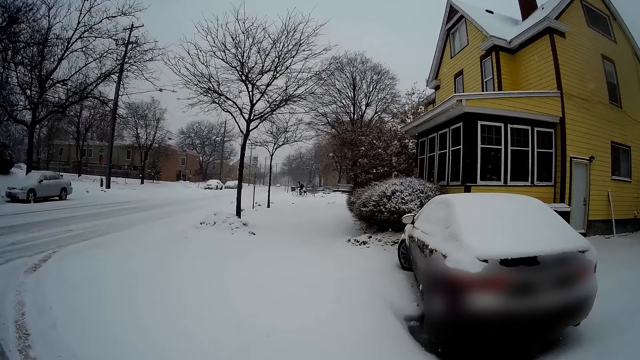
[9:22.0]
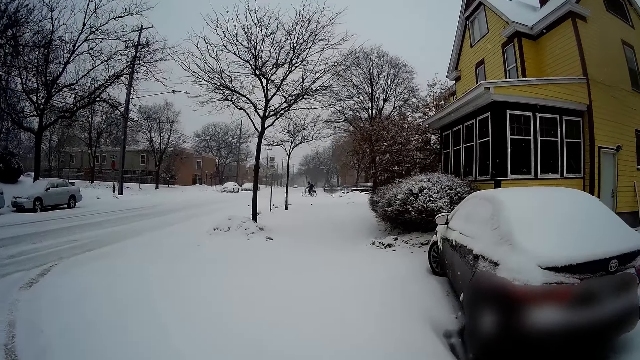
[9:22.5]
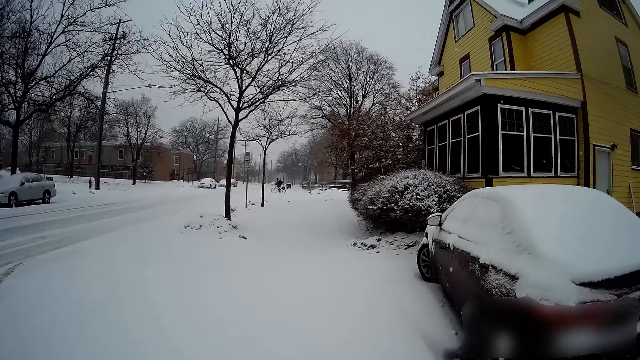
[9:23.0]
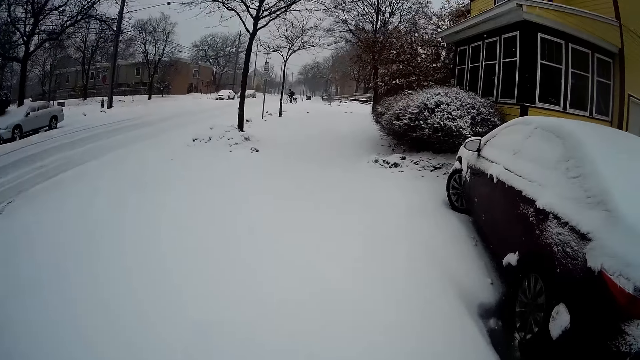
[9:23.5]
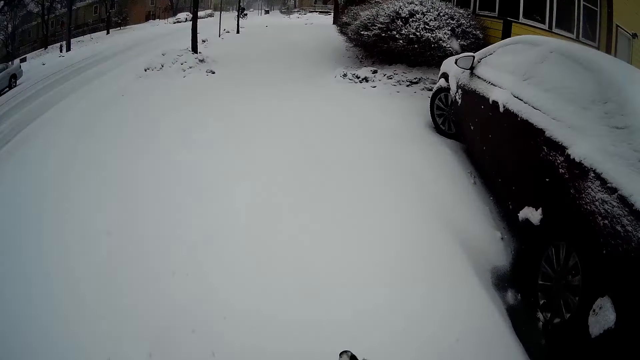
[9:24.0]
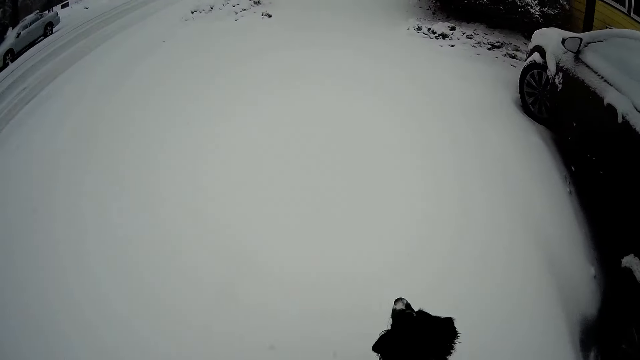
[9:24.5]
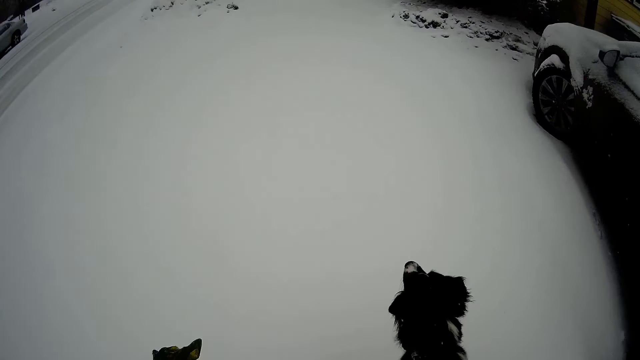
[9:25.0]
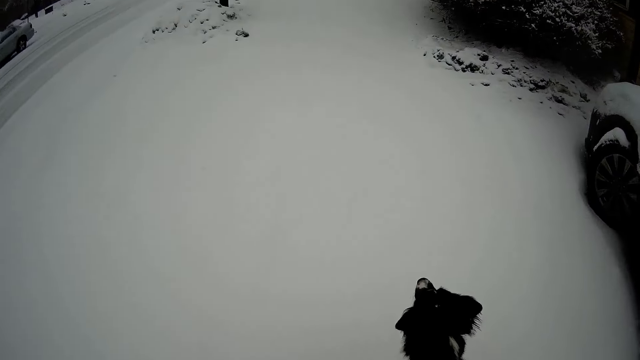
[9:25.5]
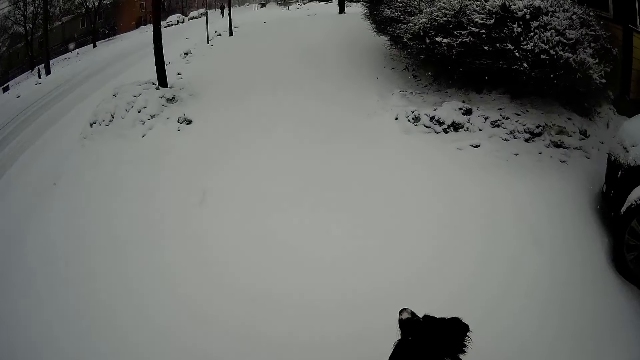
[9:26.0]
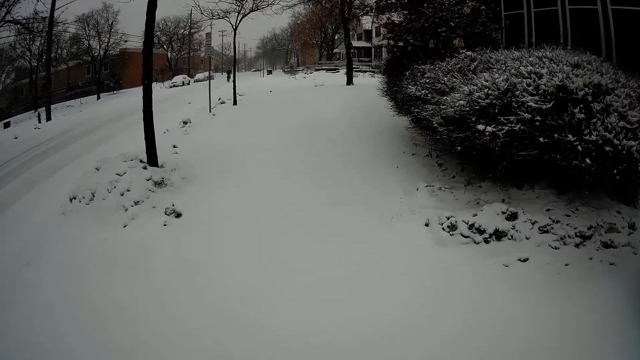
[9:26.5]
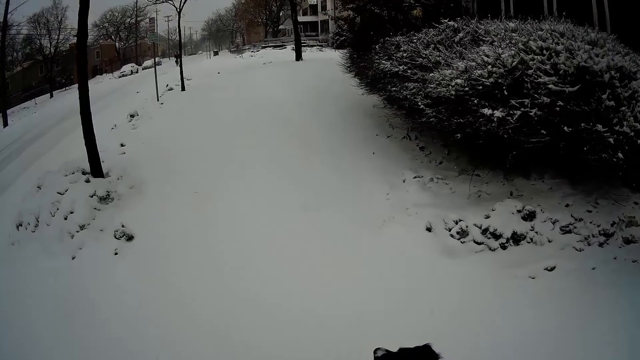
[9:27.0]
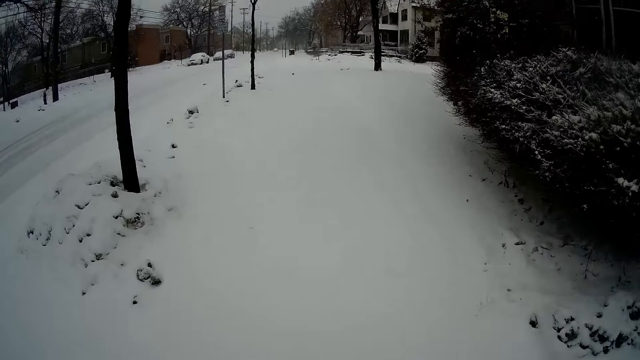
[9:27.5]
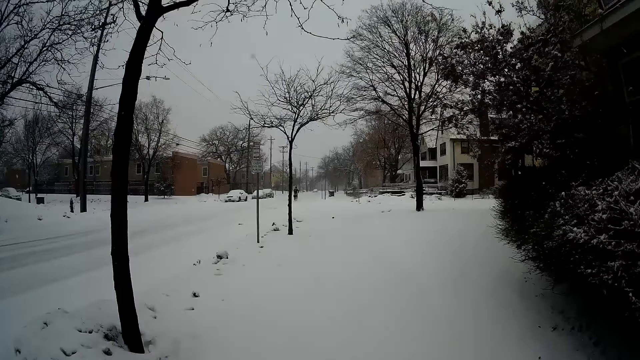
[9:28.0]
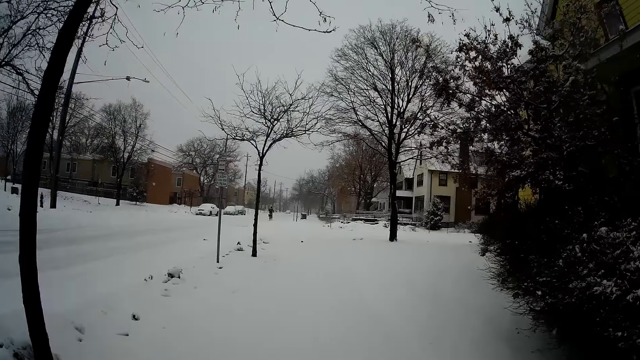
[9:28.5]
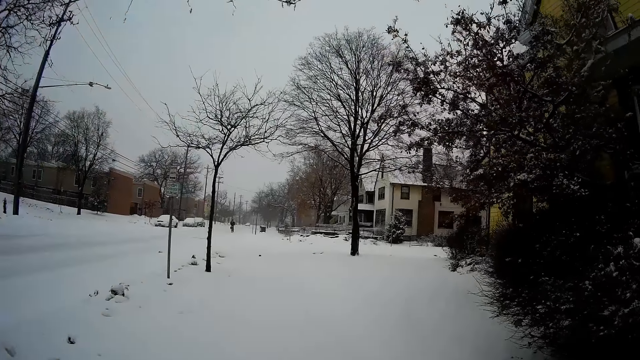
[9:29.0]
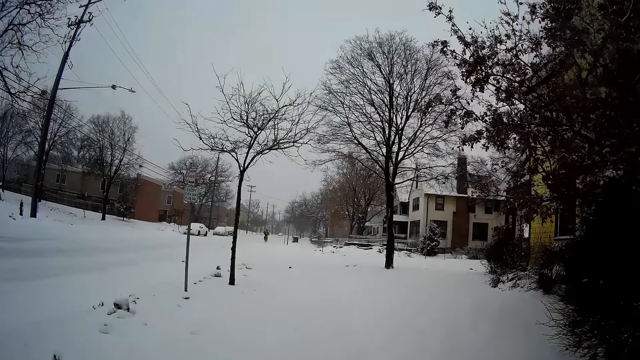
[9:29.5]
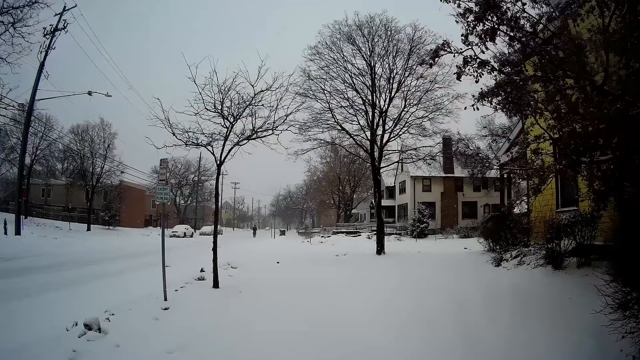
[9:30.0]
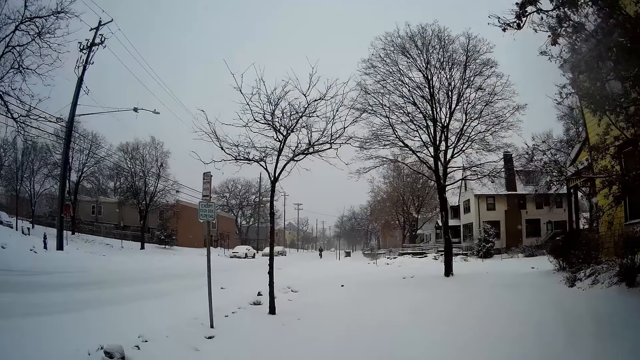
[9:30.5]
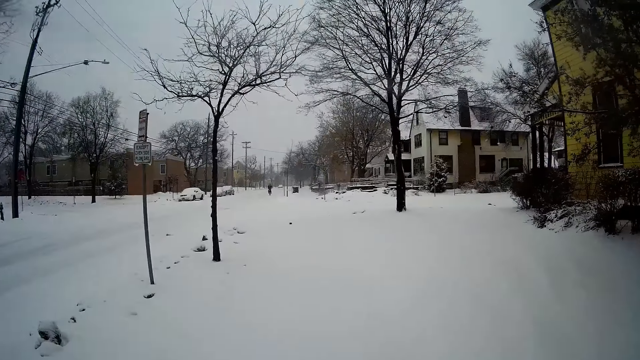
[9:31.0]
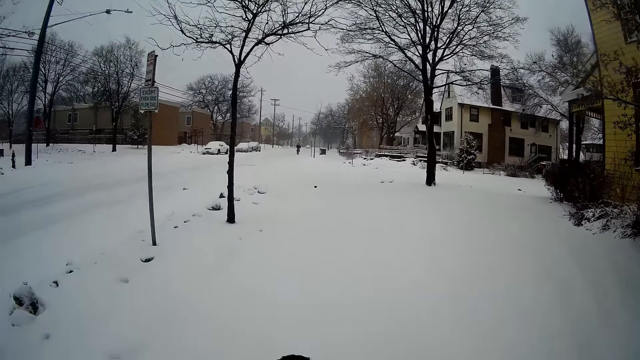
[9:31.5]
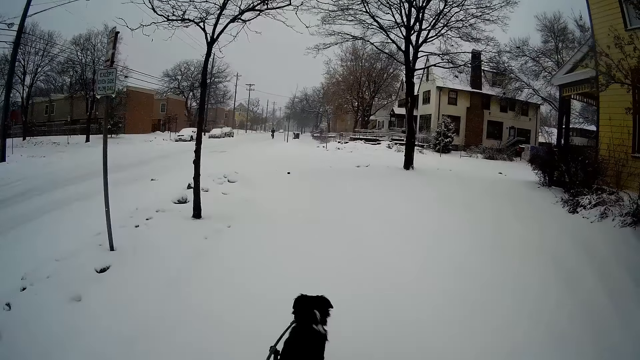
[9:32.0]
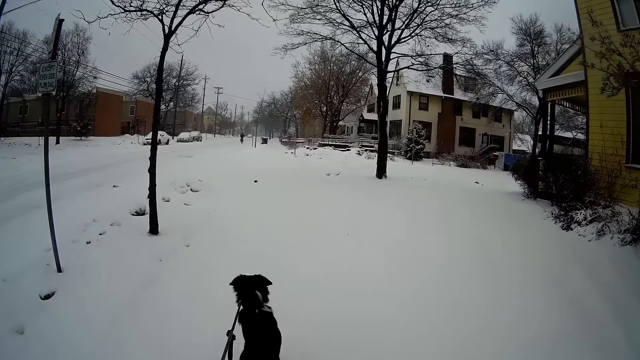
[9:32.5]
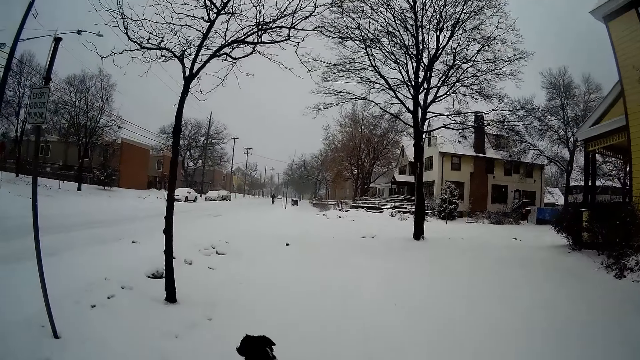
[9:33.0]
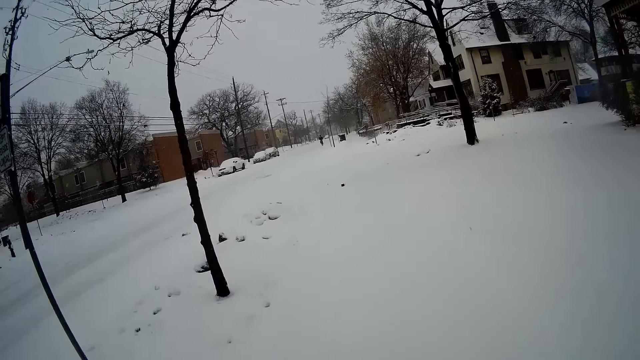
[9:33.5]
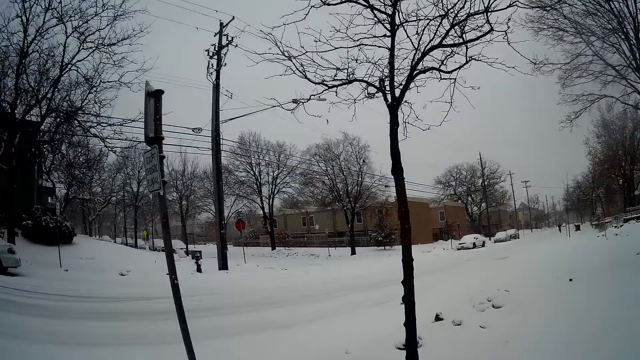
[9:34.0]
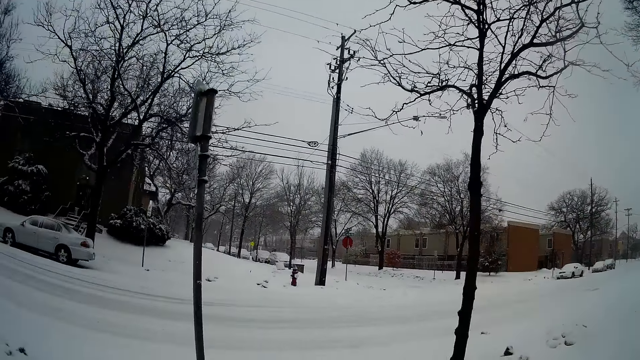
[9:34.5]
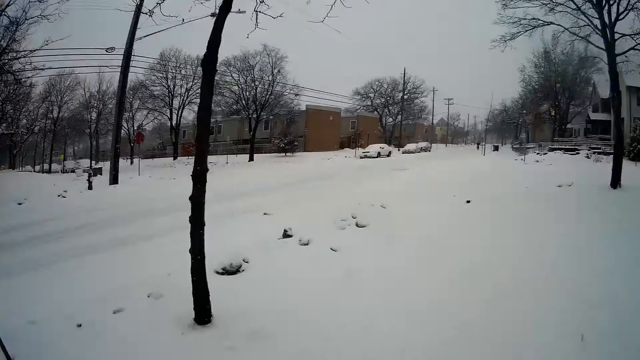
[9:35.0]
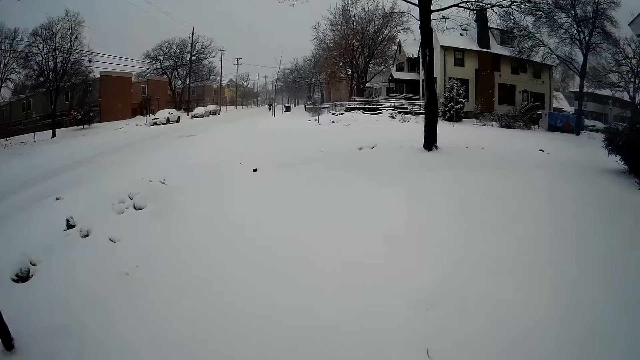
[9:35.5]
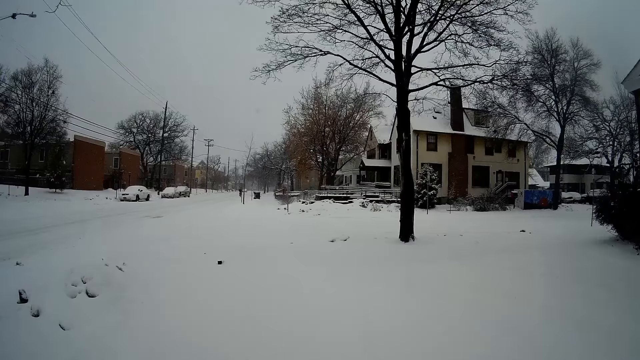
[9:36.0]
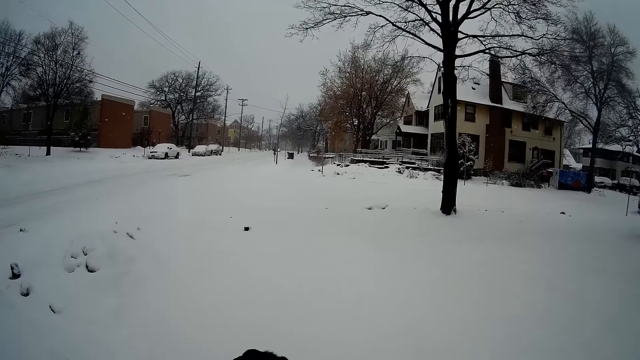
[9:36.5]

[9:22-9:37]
The camera wearer walks with dogs.

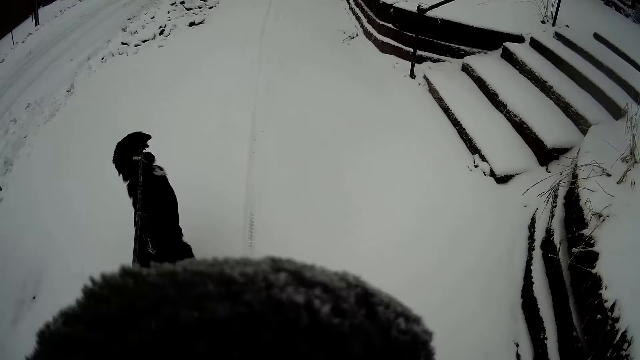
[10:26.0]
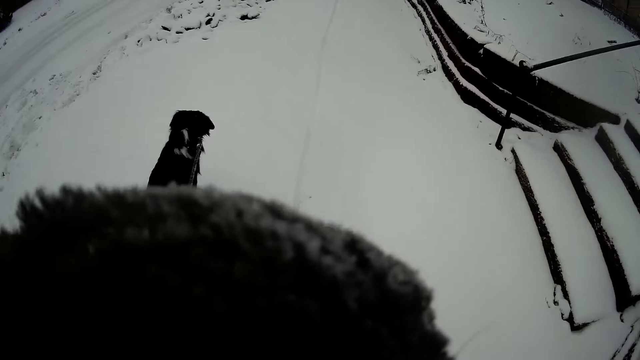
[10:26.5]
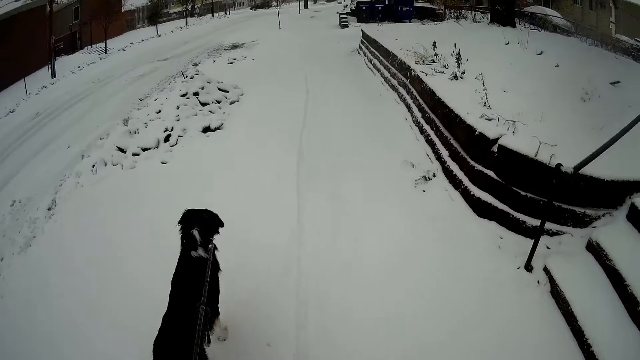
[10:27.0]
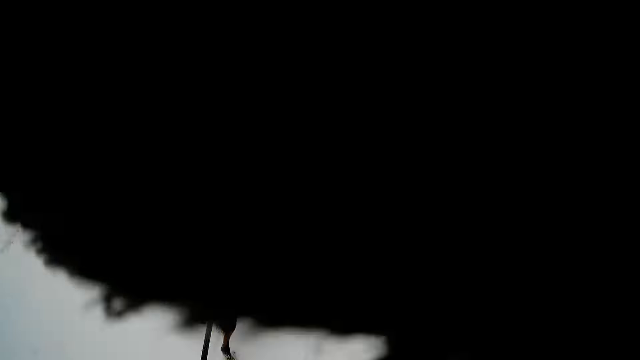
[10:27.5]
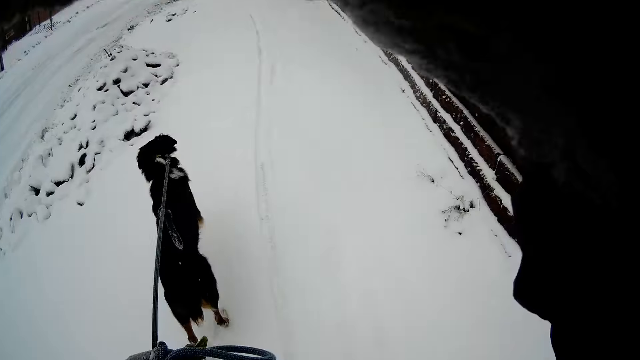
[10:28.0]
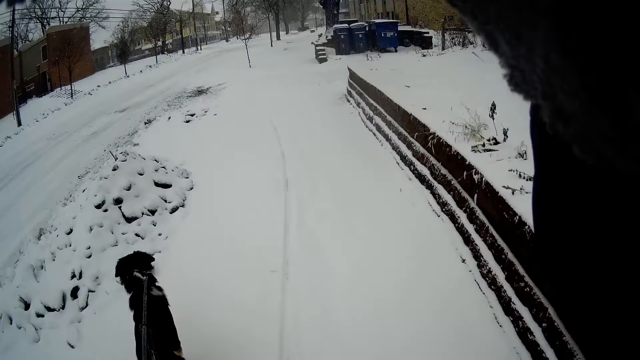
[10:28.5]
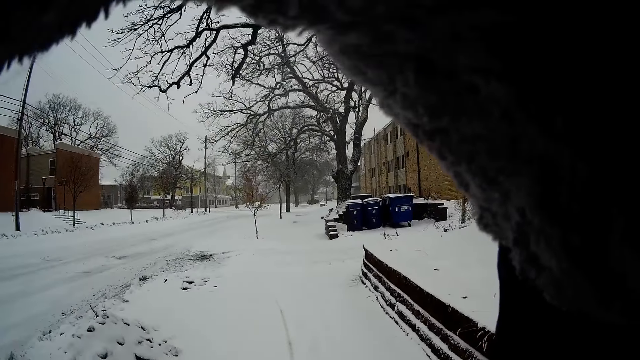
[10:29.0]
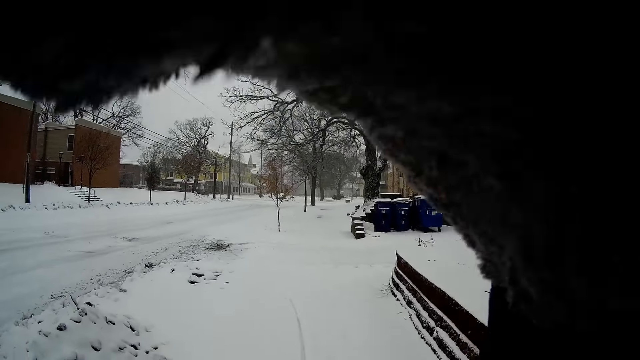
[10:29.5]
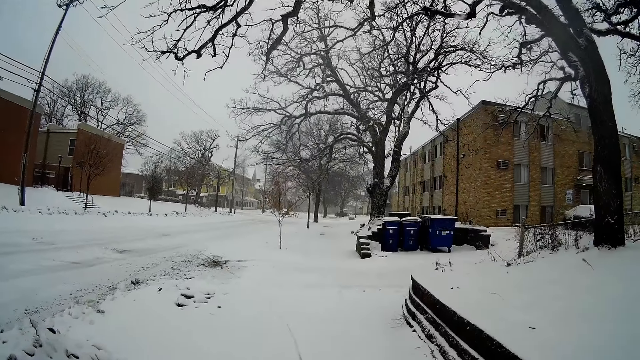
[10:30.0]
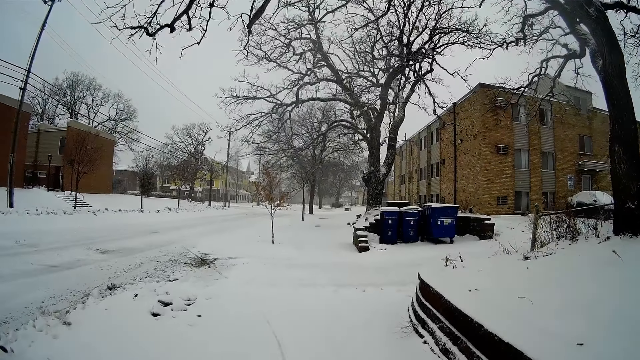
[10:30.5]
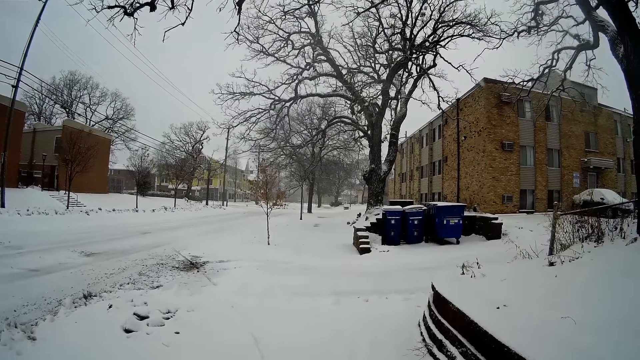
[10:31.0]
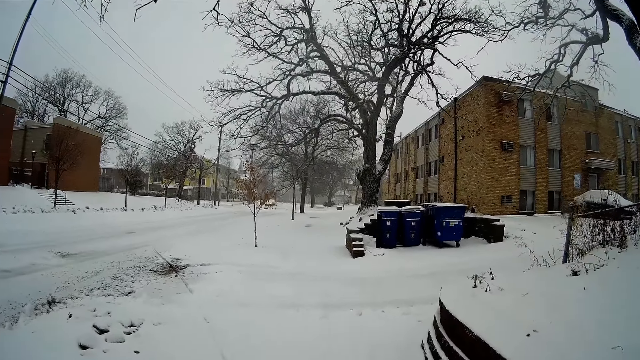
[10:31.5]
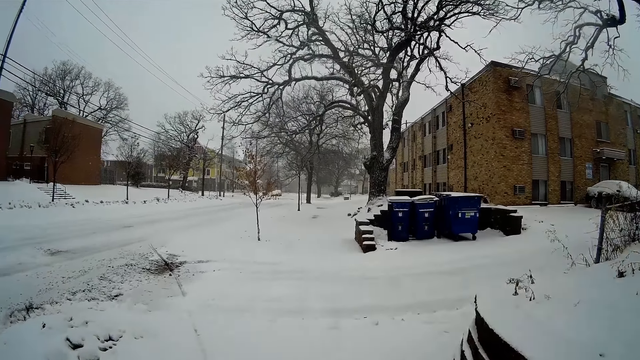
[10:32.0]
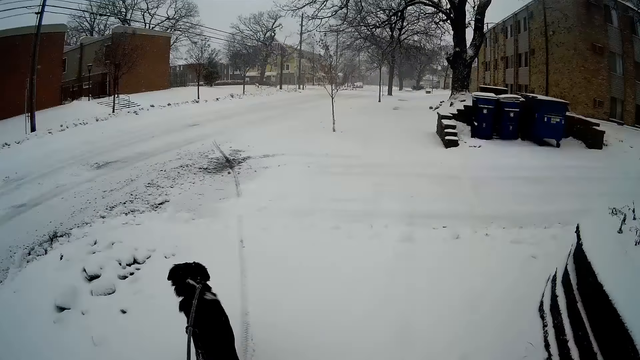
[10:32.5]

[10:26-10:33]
The camera wearer cups his right hand to his face.
